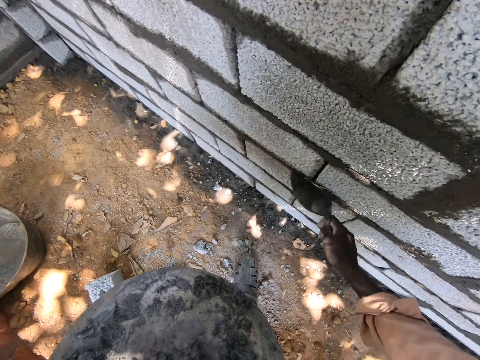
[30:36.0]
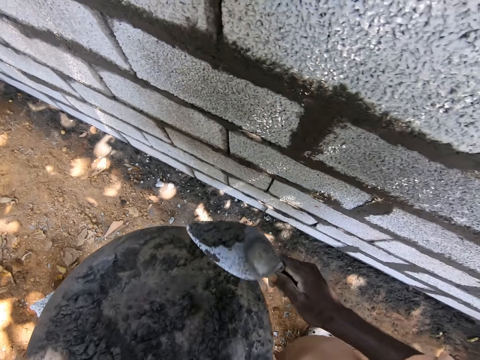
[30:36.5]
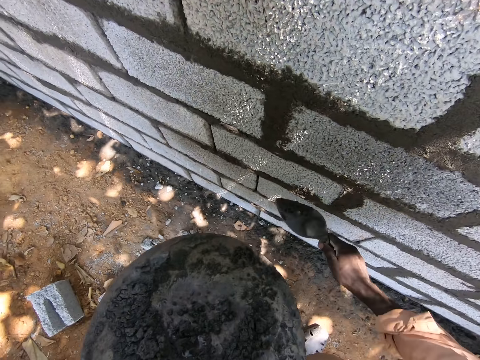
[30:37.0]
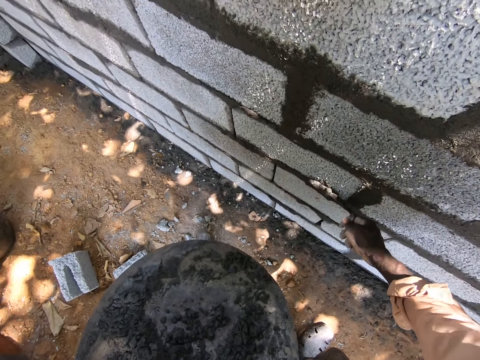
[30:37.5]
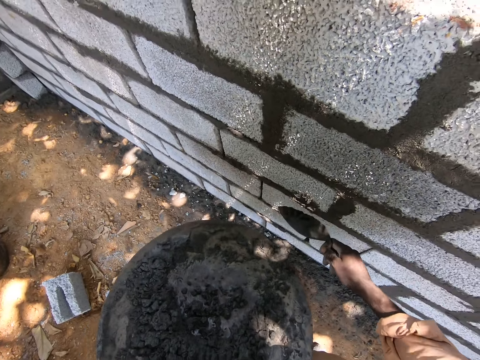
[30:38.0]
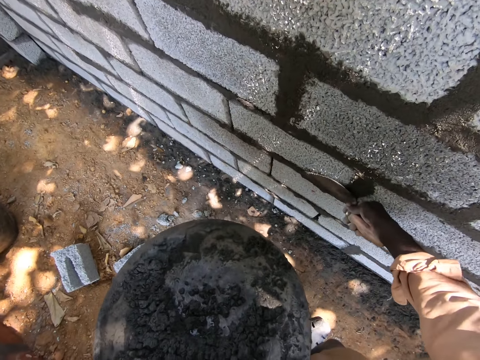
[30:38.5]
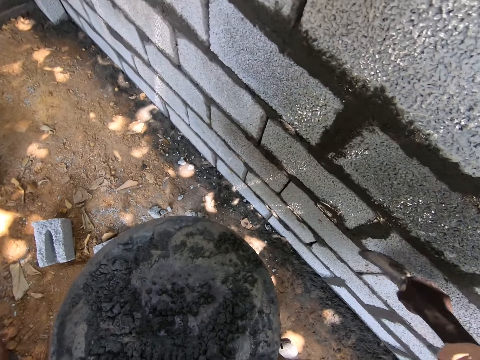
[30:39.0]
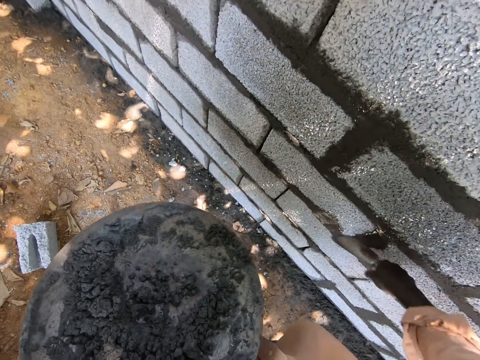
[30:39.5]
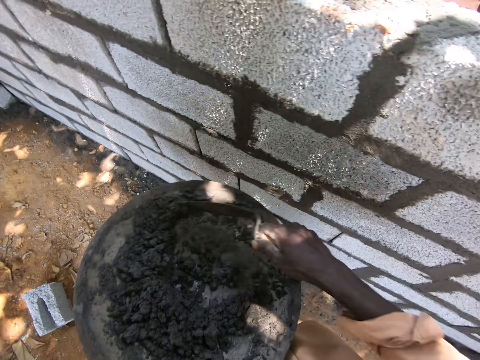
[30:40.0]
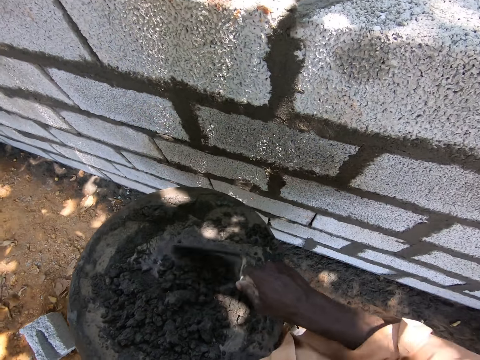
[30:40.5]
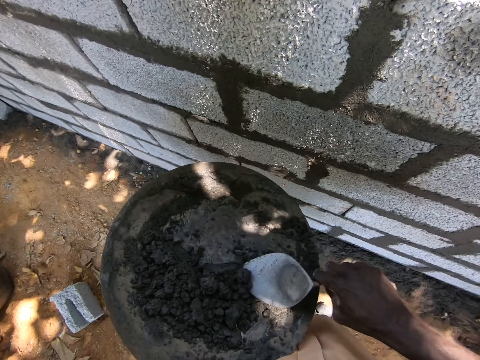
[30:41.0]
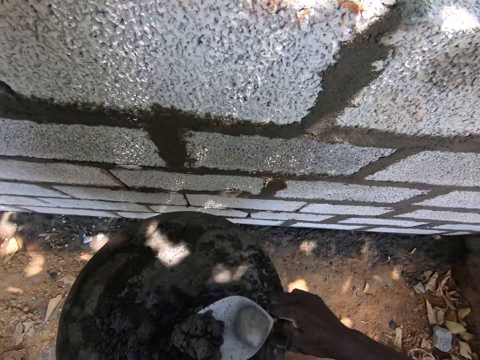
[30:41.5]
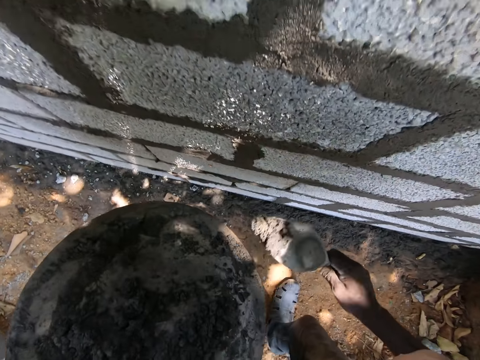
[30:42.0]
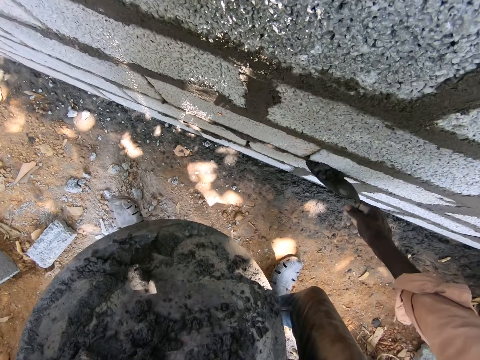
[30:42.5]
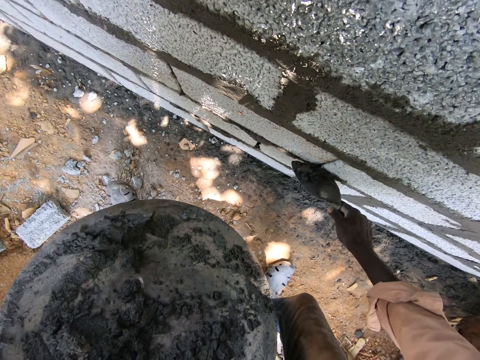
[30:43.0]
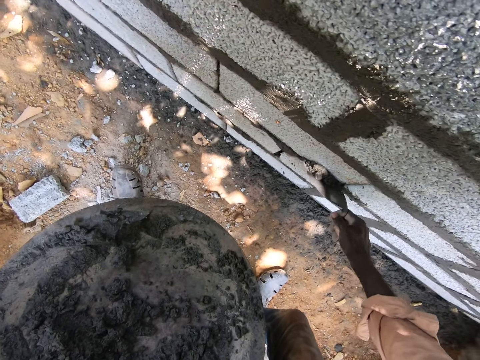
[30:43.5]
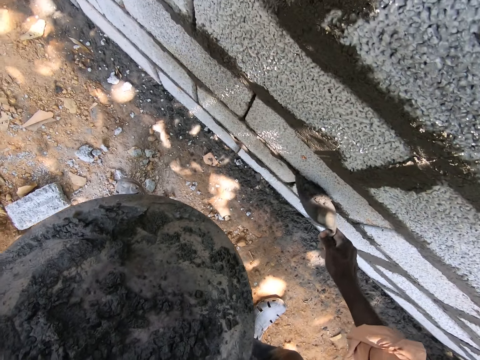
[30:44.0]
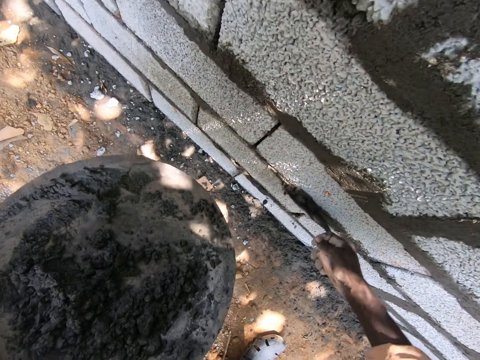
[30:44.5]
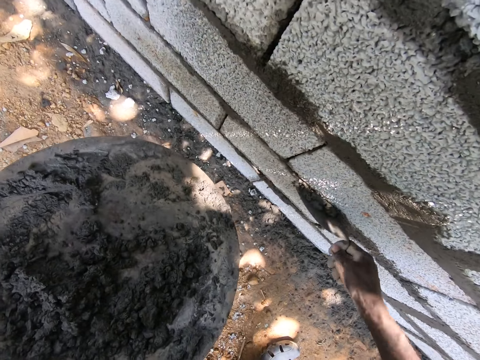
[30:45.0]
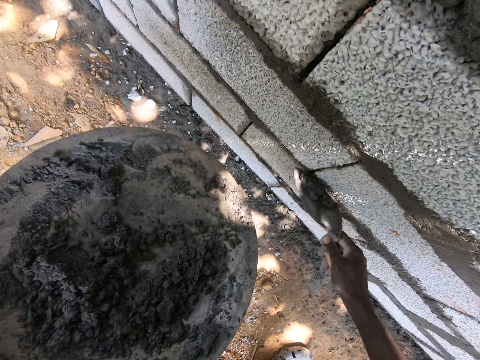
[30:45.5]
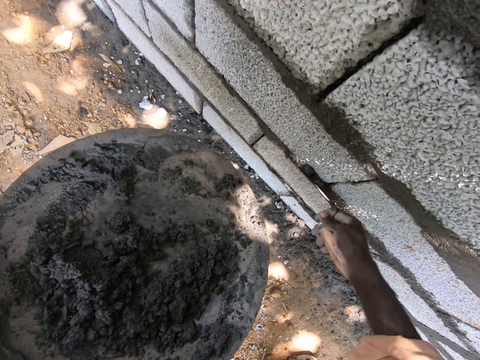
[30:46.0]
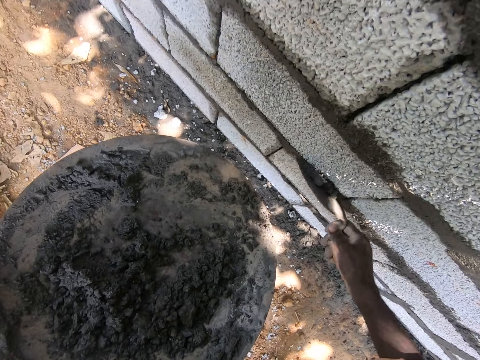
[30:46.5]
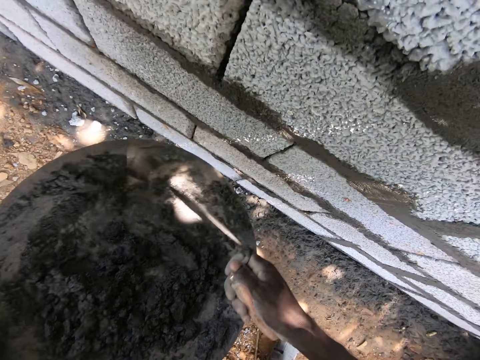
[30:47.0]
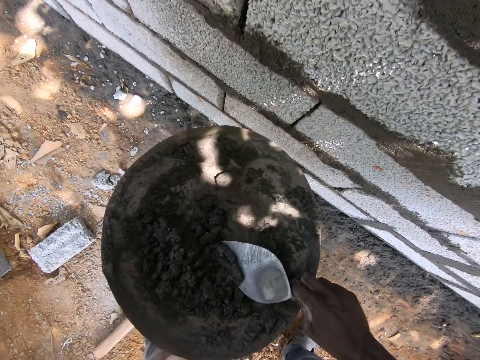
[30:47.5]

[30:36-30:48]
The camera wearer smooths the cement mixture. They scoop the cement with a trowel. They put the cement mixture on the building stone. They smooth the cement mixture.

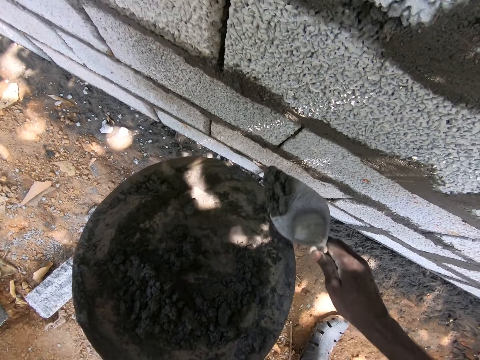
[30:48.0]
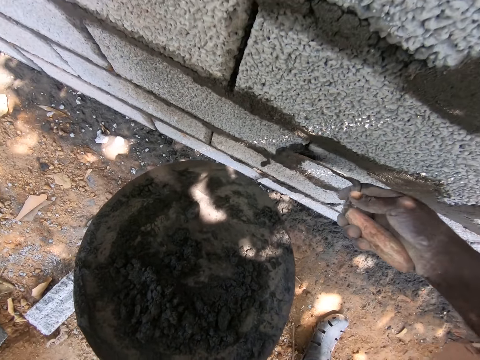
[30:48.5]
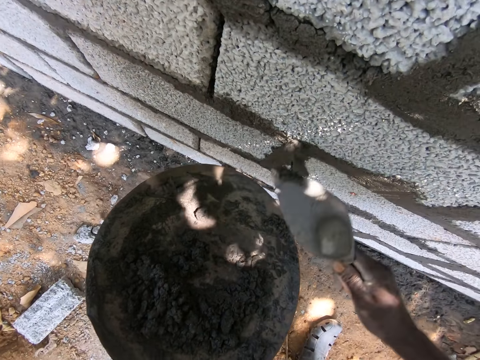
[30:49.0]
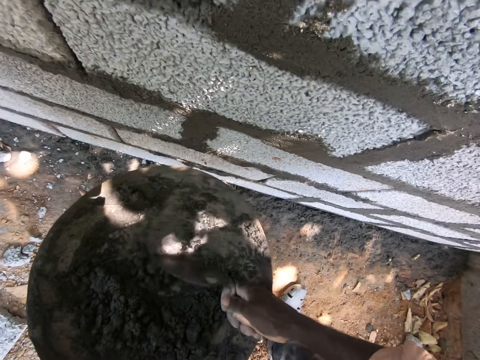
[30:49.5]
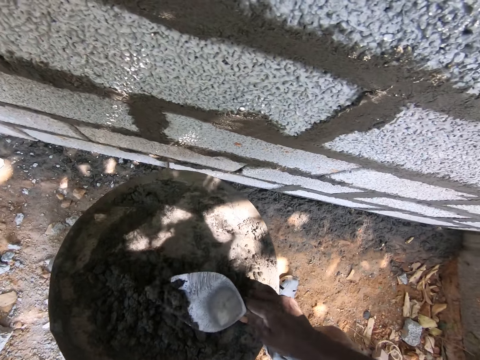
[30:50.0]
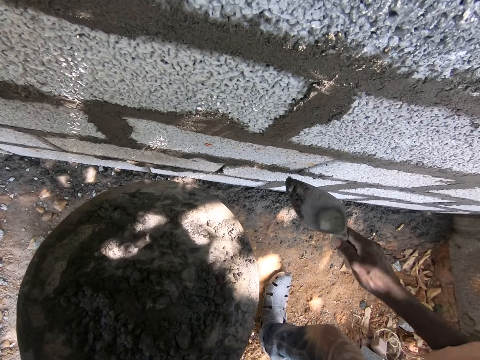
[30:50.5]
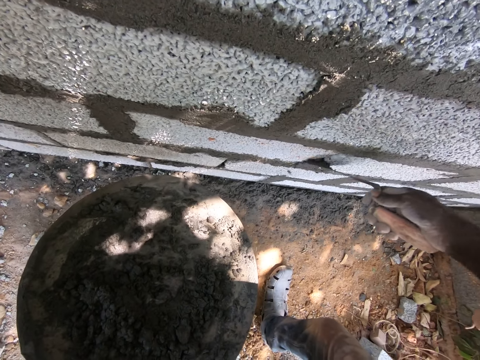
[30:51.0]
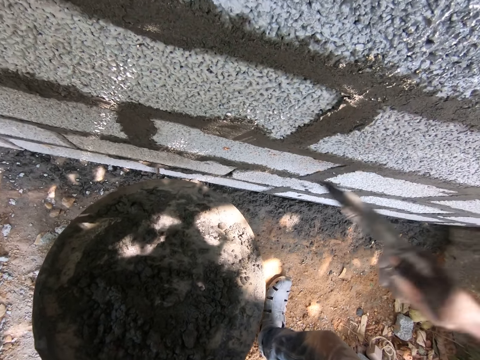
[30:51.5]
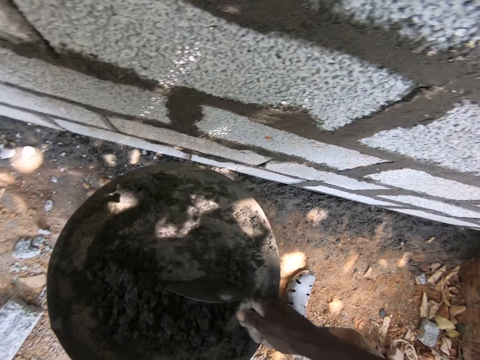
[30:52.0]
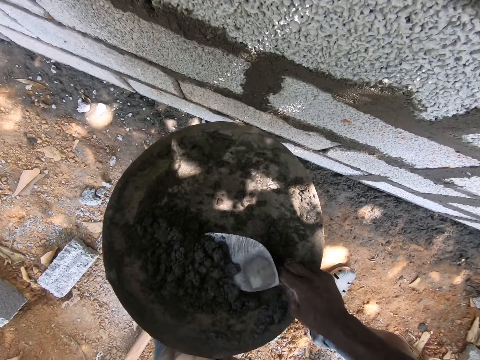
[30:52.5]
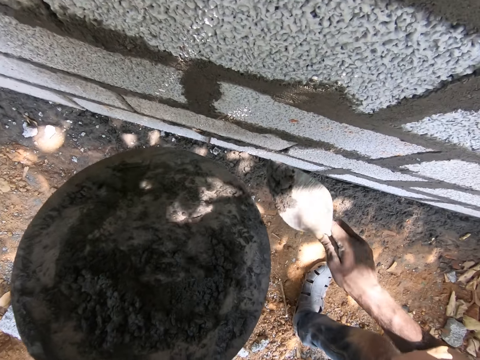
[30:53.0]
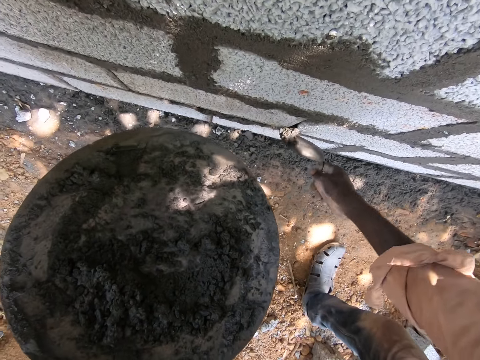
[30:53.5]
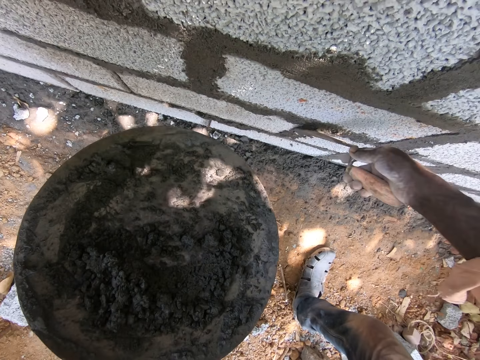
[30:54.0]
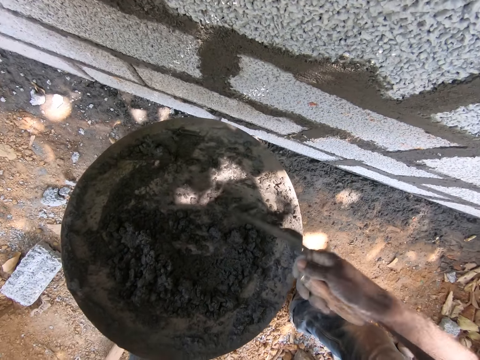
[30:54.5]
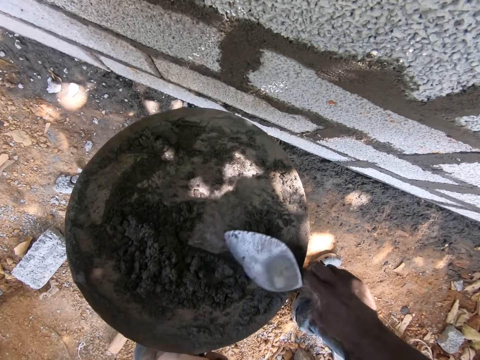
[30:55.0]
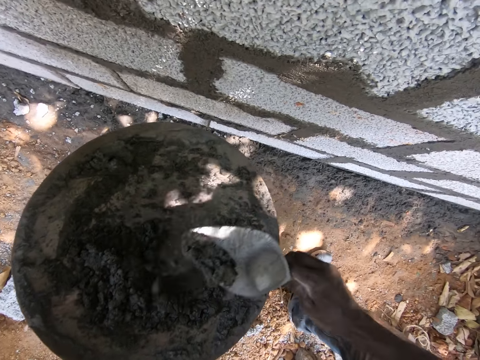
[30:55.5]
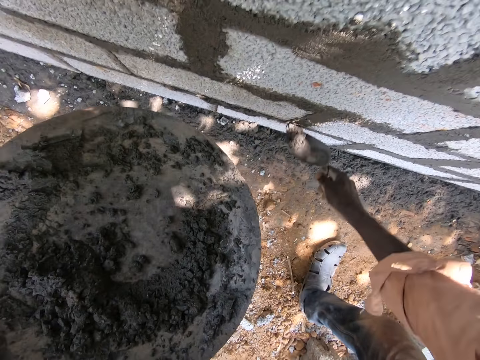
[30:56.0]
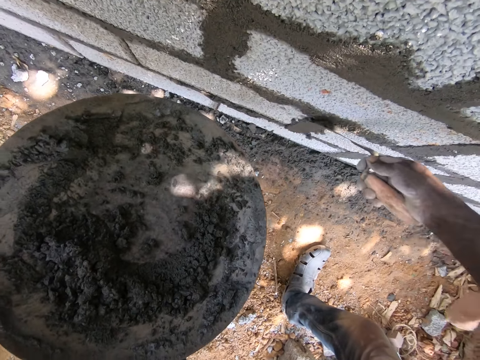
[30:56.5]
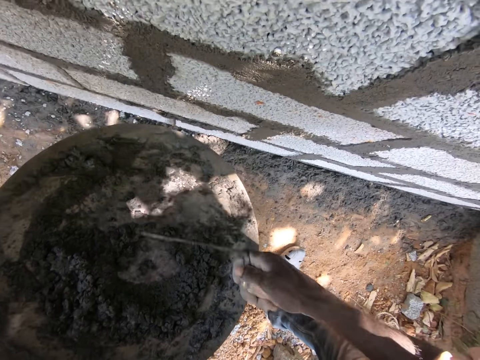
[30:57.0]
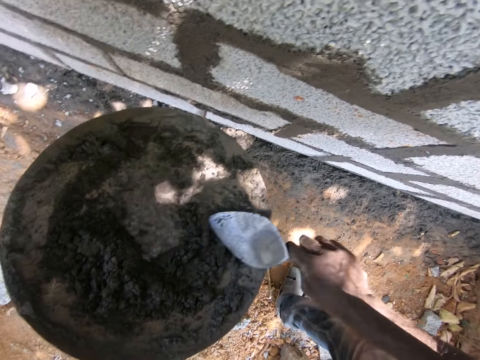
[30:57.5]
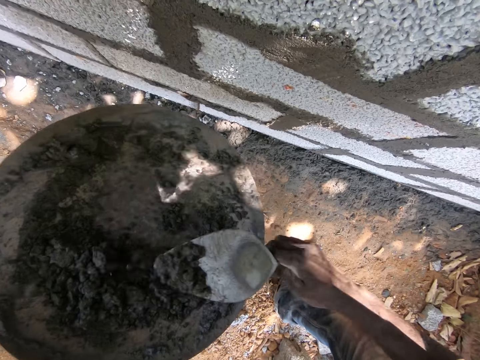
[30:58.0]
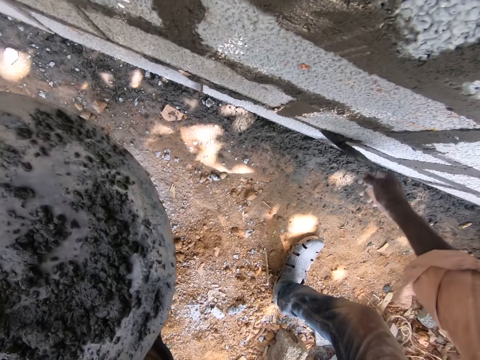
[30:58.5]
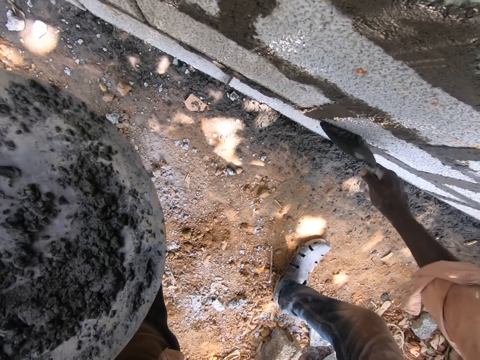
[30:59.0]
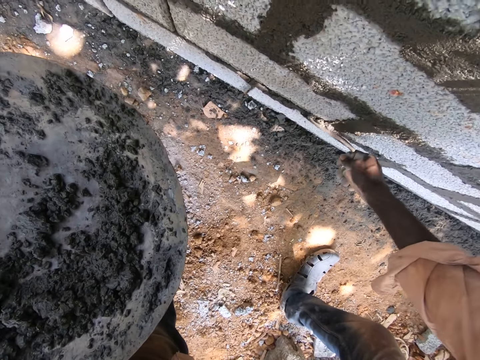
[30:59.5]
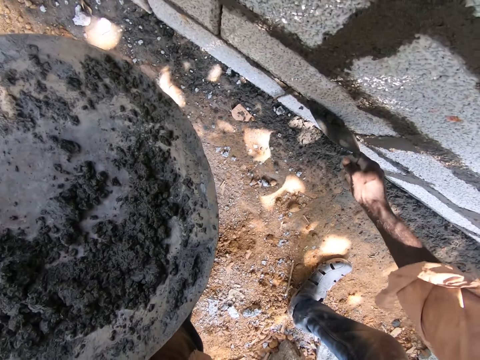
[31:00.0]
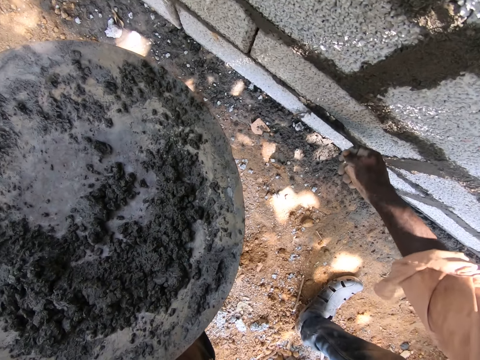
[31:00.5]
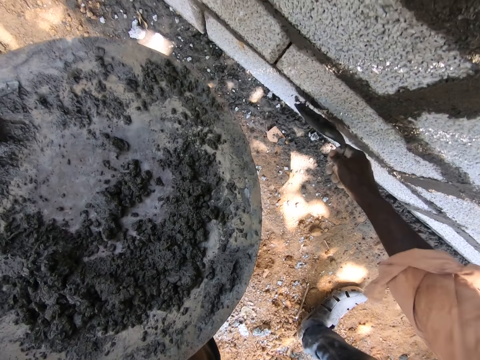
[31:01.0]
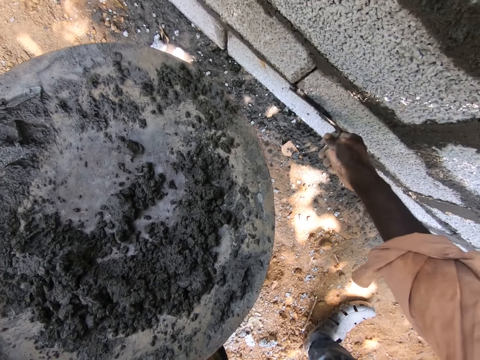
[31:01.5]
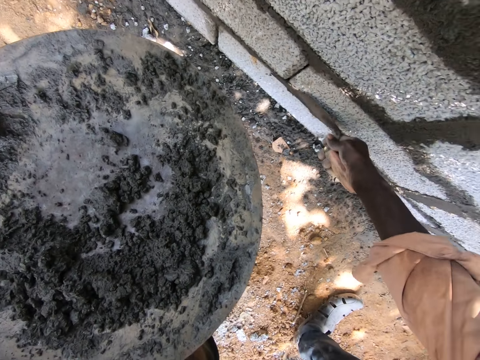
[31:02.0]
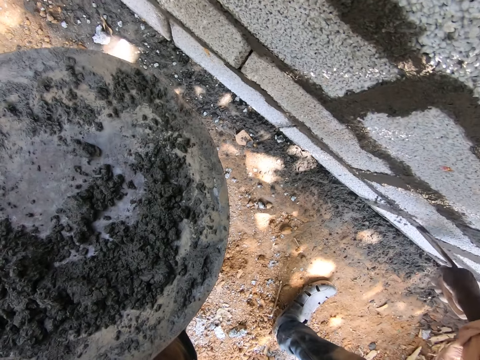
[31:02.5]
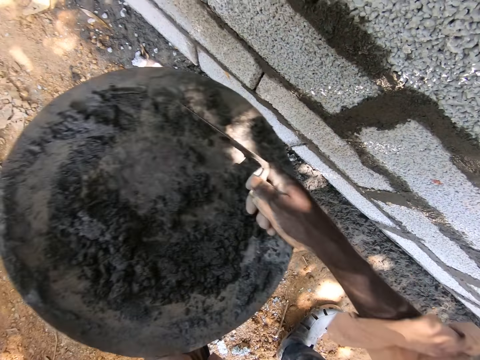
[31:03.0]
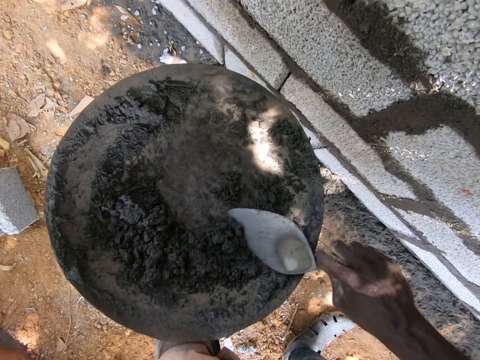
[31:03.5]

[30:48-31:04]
The camera wearer scoops cement with a trowel. They apply the cement on the wall. They smooth the cement mixture. They scoop the cement with the trowel. They put the cement mixture on the building stone. They scoop the cement with the trowel. They put the cement mixture on the building stone. They scoop the cement with the trowel. They put the cement mixture on the building stone. They scoop the cement with the trowel. They put the cement mixture on the building stone. They smooth the cement mixture.
